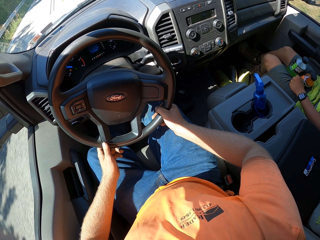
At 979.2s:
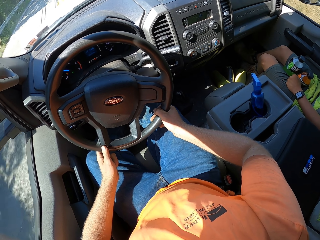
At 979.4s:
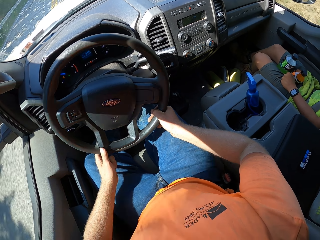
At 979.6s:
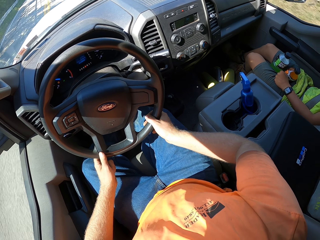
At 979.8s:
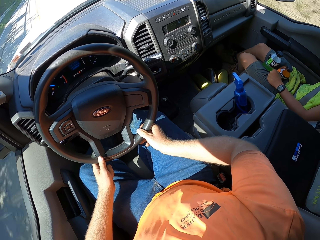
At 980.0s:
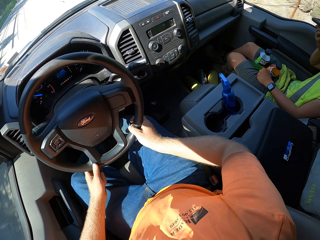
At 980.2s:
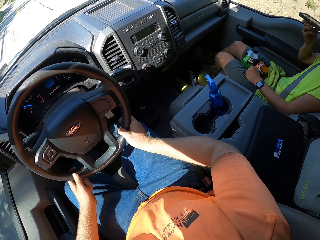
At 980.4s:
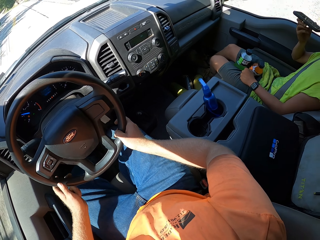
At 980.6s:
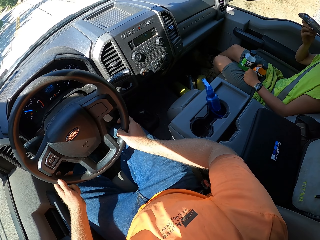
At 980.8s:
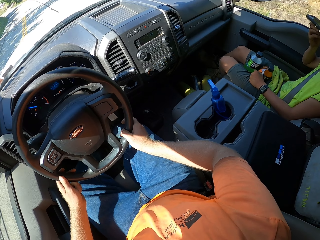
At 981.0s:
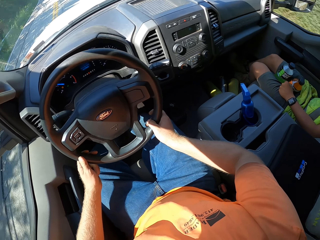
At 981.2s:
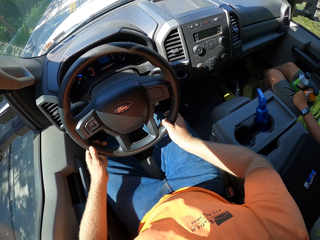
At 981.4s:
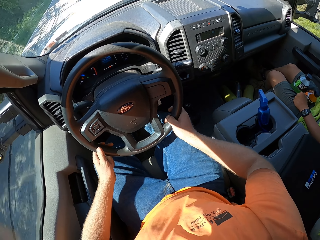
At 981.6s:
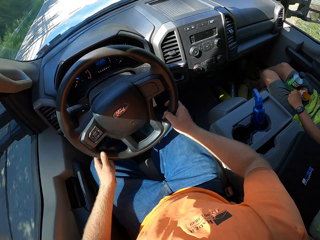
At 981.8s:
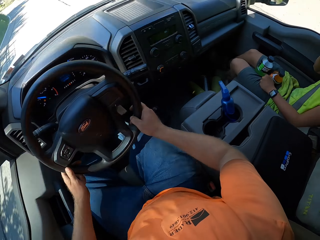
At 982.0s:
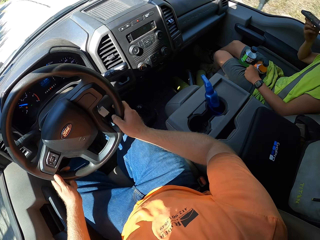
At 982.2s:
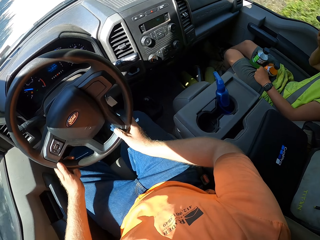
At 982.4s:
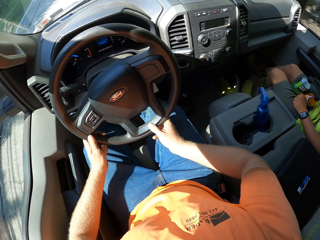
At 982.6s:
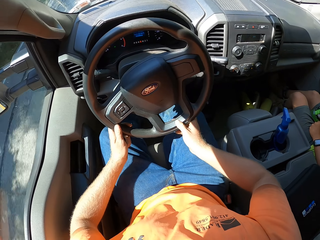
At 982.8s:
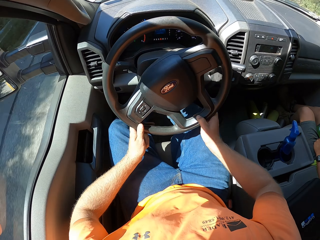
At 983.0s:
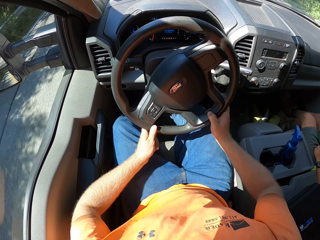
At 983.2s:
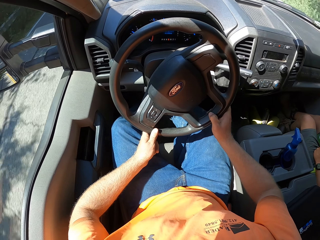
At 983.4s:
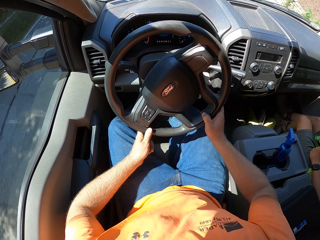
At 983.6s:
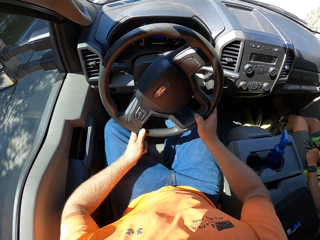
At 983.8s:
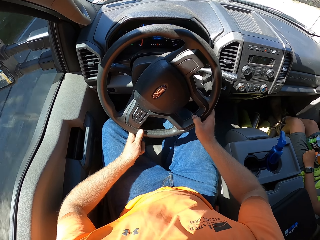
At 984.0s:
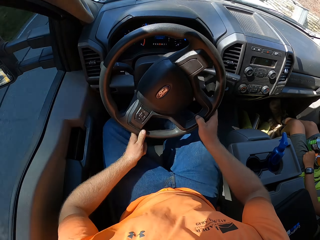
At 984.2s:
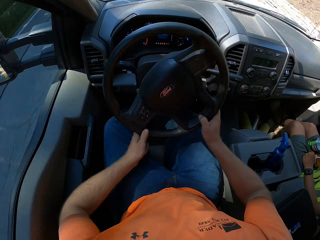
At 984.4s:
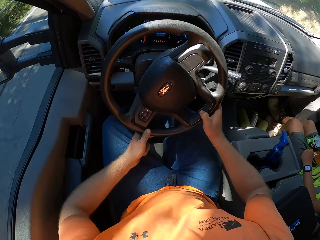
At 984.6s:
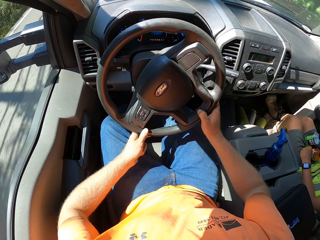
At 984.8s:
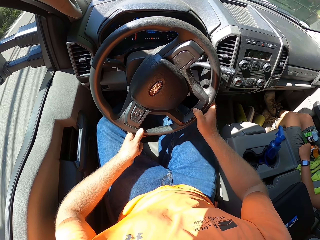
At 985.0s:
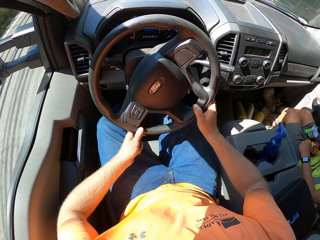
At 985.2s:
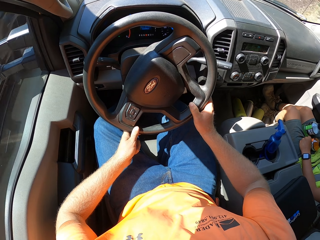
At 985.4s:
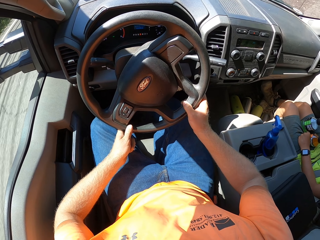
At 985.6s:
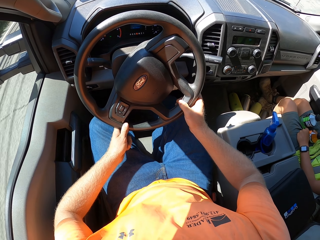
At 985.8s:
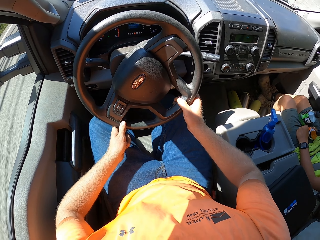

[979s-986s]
A man holds the phone.

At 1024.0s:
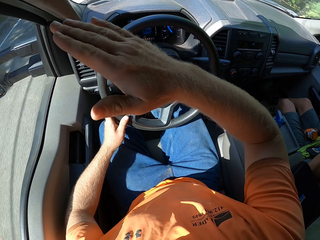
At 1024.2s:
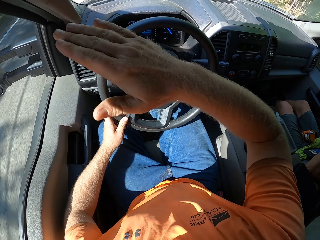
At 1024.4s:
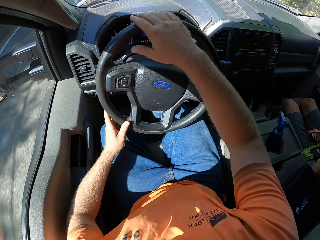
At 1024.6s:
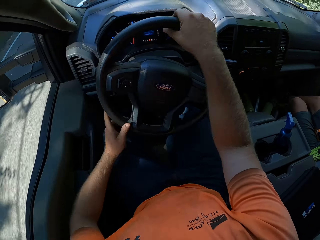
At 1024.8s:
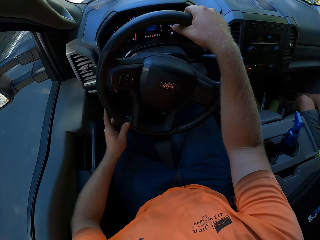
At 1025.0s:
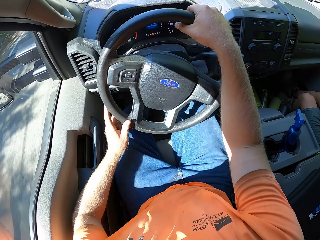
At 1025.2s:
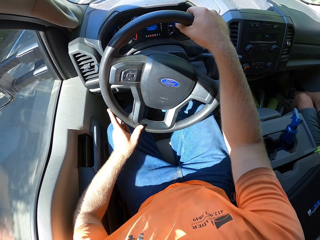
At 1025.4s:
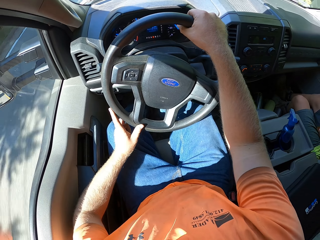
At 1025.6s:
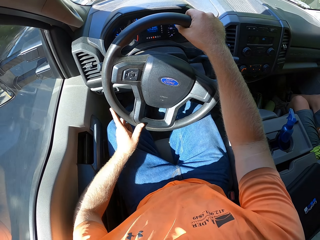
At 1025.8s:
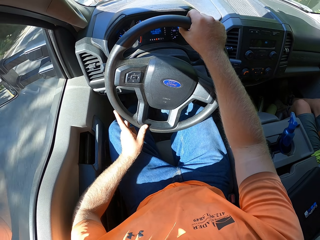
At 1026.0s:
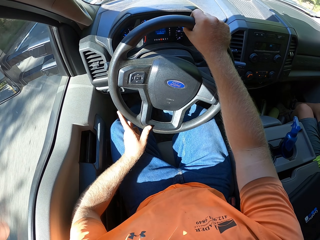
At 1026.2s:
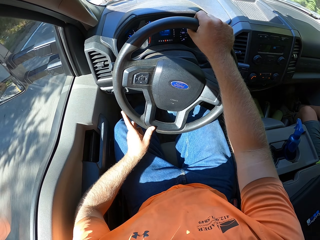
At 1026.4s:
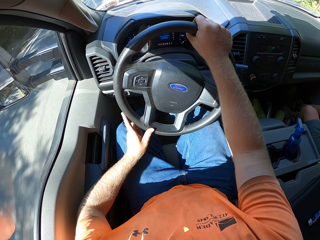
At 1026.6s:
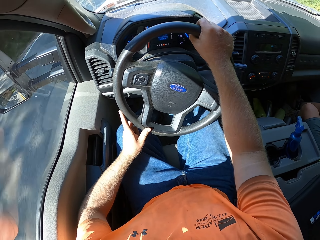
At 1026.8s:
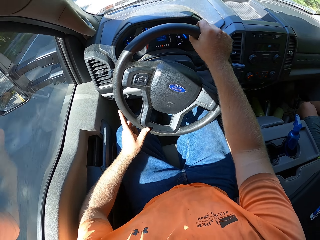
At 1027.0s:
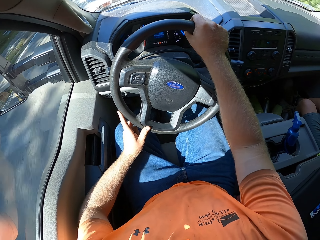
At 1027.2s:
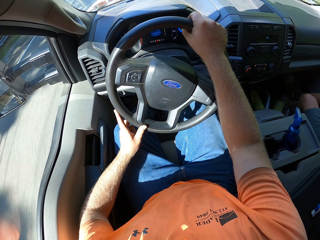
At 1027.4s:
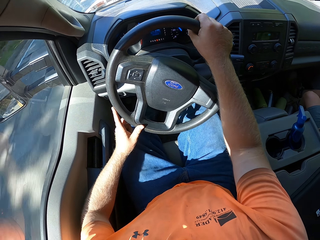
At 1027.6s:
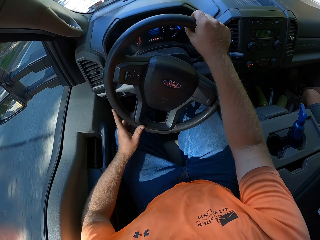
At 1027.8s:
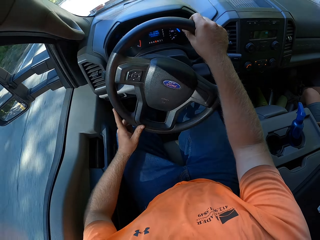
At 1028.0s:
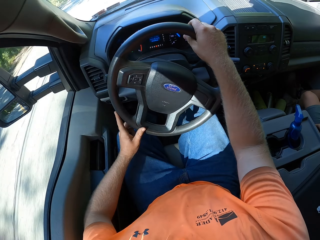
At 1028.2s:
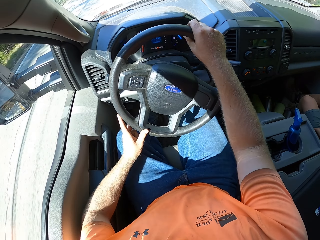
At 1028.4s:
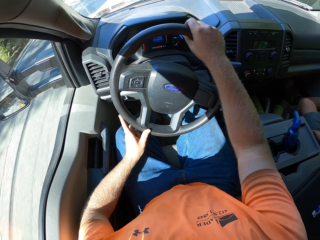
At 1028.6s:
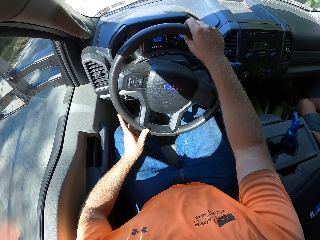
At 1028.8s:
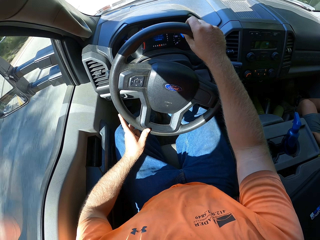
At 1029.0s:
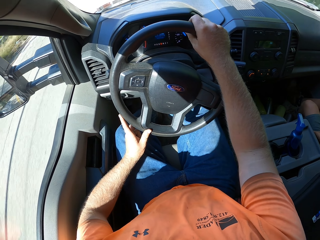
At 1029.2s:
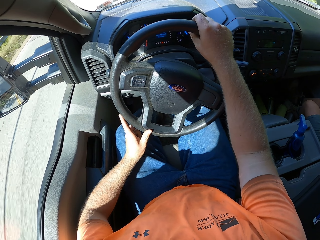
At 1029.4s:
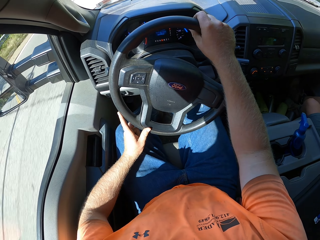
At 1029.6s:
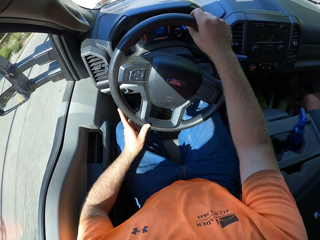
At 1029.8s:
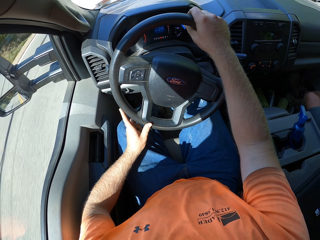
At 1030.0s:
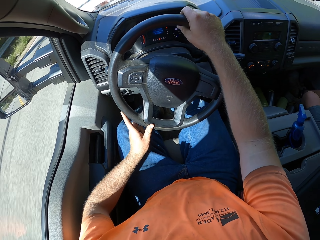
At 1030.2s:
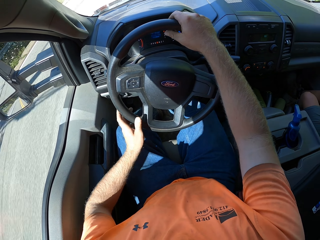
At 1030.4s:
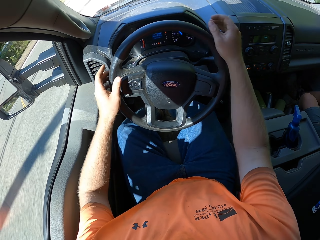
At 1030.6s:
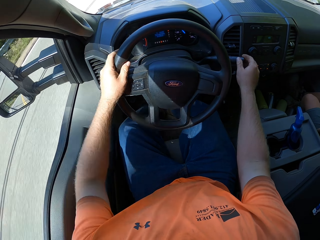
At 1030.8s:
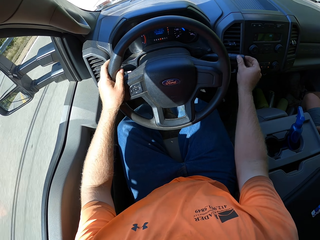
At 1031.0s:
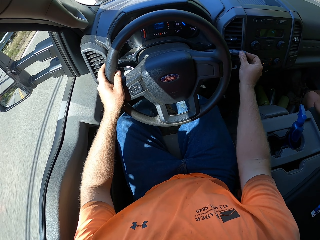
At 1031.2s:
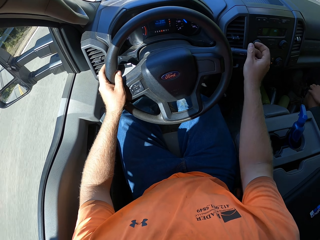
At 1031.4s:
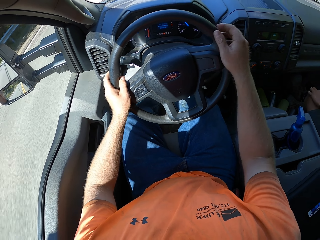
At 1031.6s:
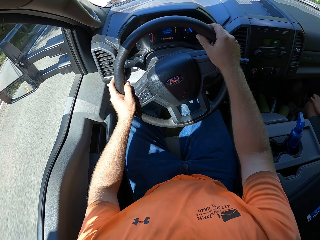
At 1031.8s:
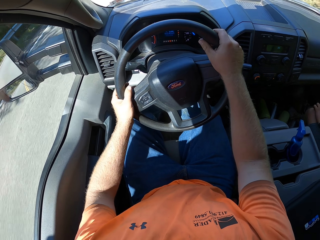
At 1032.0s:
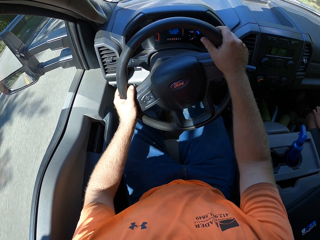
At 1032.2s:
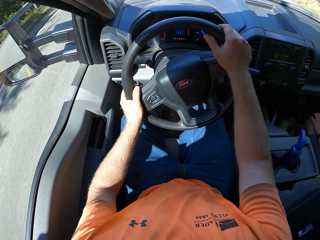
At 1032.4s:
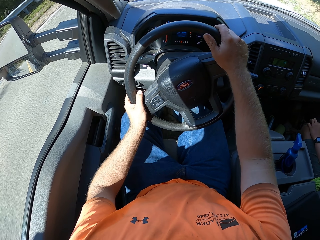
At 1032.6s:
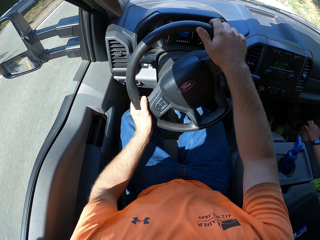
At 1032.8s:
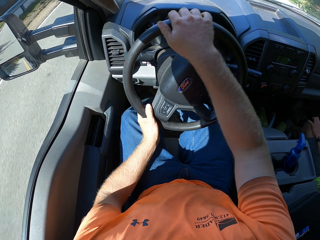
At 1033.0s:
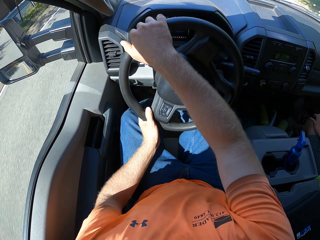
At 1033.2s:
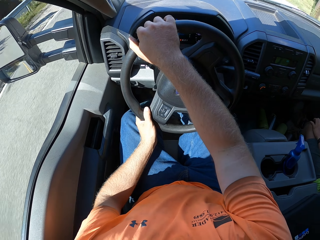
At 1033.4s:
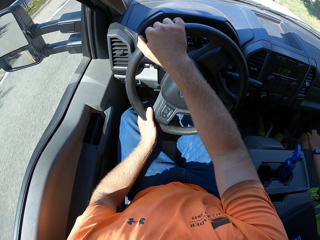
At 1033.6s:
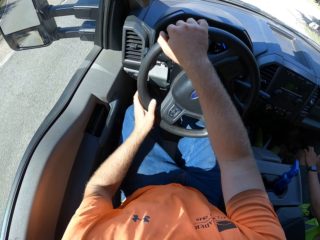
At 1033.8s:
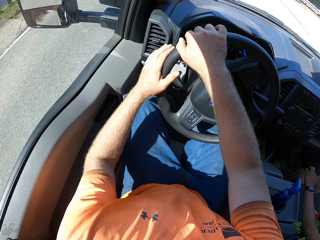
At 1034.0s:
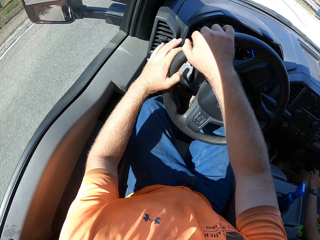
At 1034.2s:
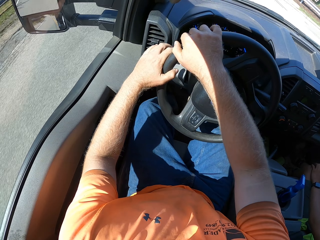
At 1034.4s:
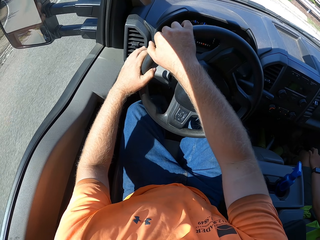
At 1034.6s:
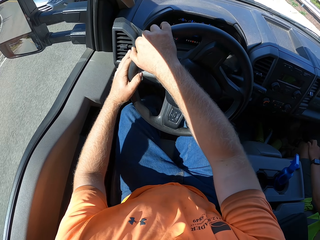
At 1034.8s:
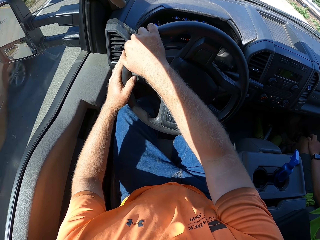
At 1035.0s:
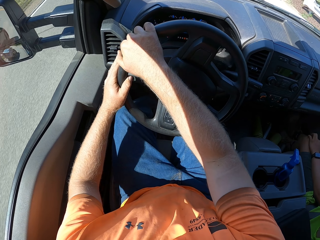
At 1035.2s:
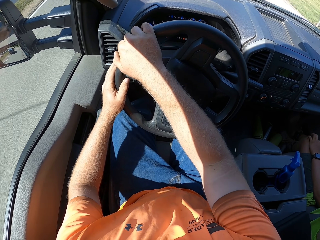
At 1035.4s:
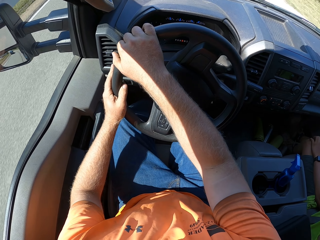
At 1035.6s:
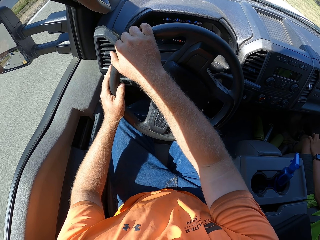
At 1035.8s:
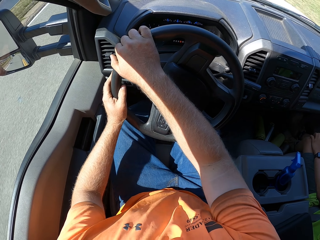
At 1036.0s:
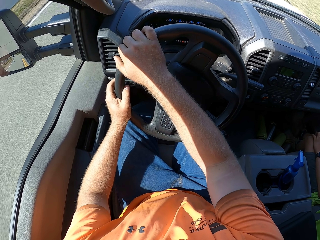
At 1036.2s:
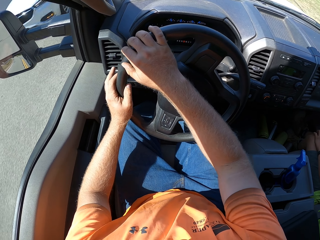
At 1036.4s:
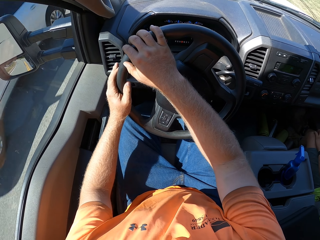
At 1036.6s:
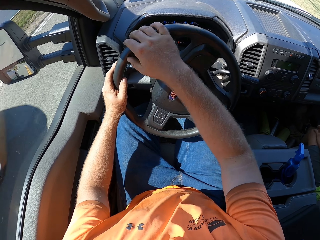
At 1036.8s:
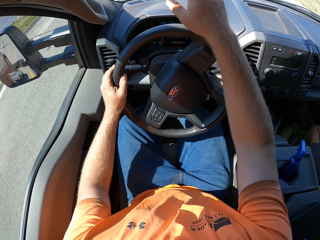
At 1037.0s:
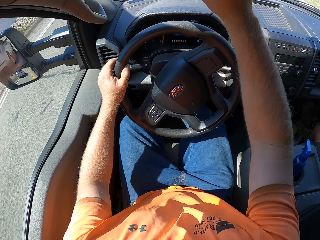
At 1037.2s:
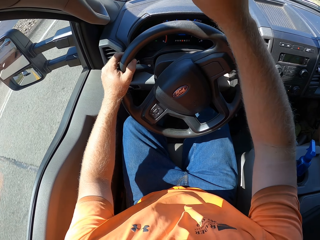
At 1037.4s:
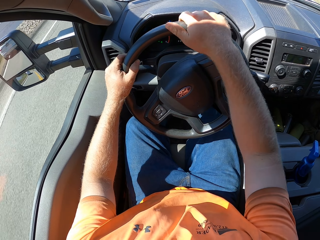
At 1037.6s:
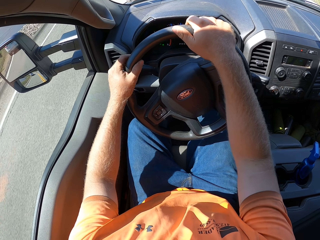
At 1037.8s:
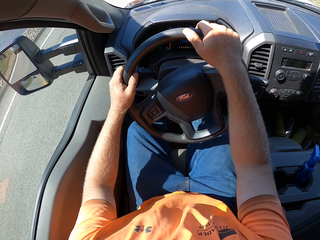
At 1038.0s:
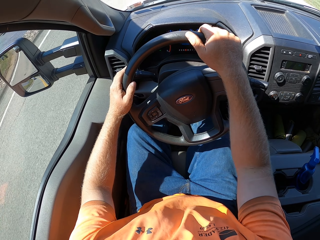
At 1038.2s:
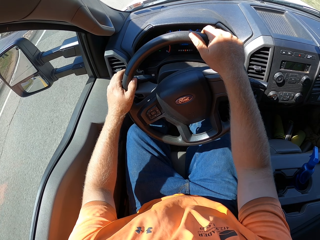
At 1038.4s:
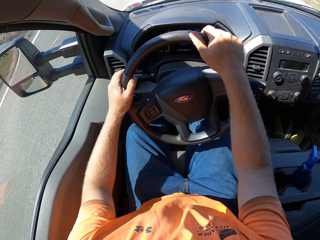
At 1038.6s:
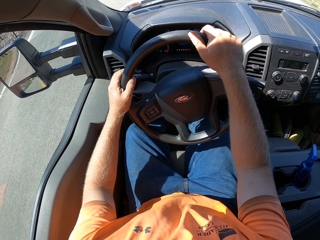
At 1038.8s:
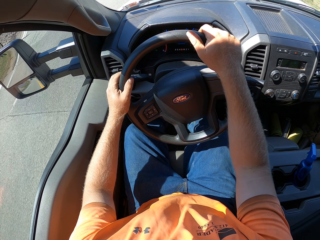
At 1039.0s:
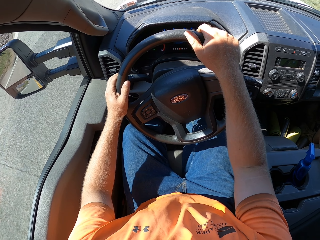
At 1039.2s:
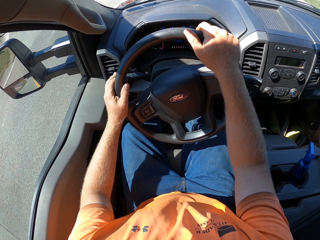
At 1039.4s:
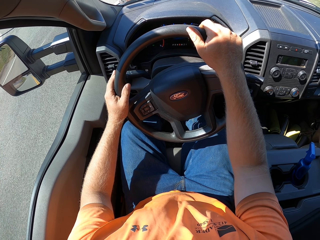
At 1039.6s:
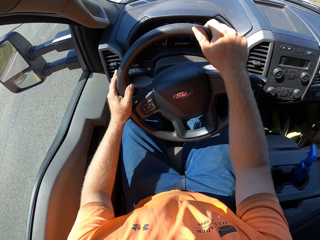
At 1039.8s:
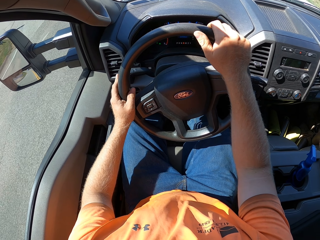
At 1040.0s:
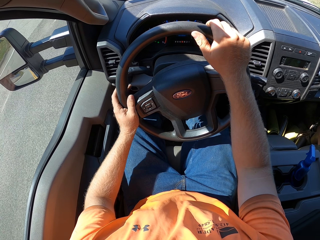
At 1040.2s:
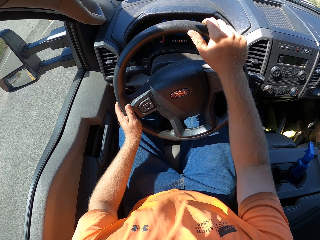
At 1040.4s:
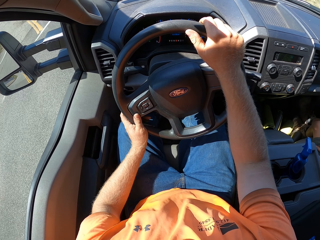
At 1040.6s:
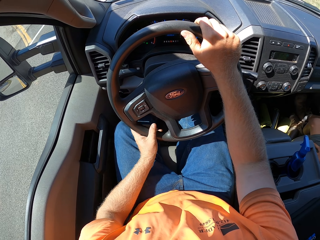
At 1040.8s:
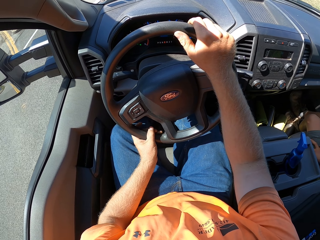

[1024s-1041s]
The camera wearer holds the steering wheel. He regulates the spinner. He lifts his hand.
